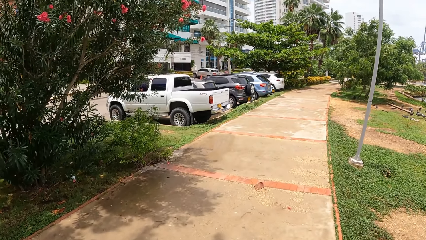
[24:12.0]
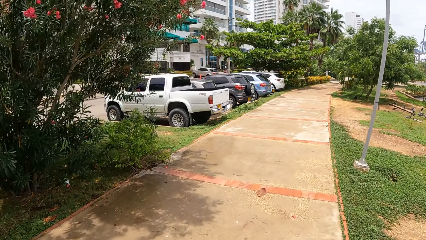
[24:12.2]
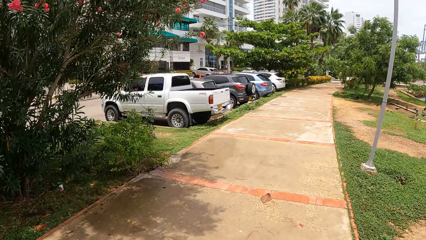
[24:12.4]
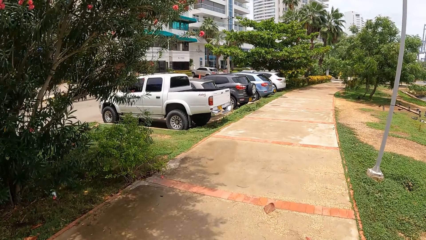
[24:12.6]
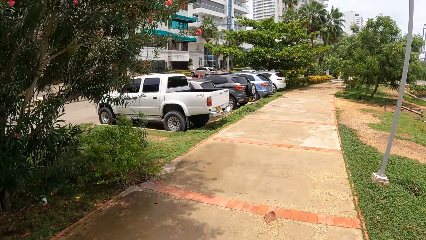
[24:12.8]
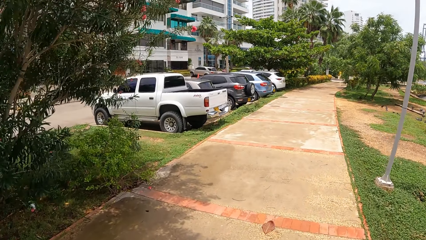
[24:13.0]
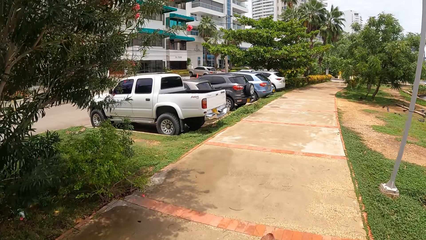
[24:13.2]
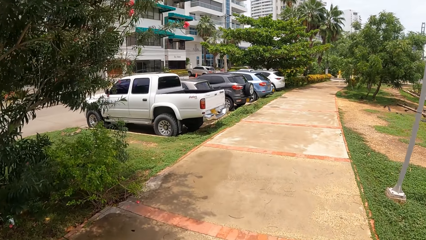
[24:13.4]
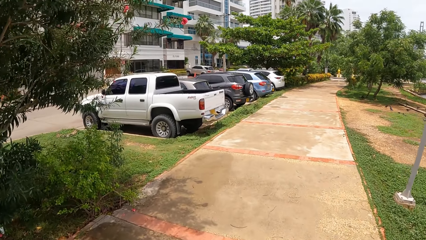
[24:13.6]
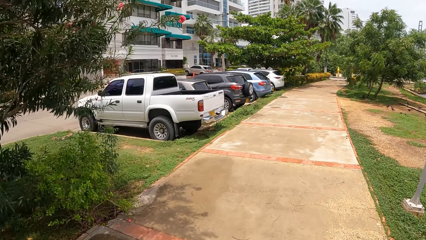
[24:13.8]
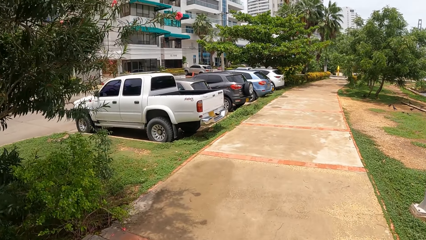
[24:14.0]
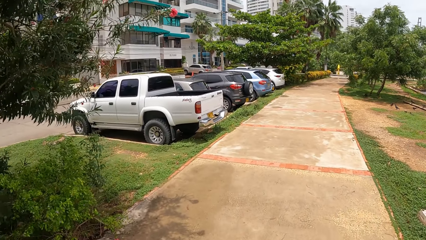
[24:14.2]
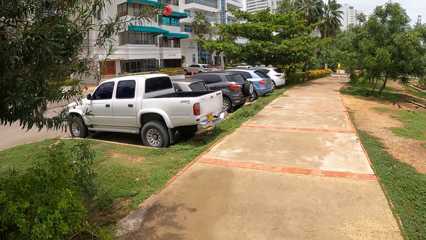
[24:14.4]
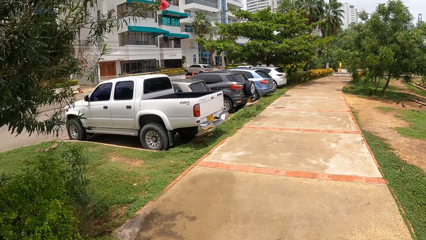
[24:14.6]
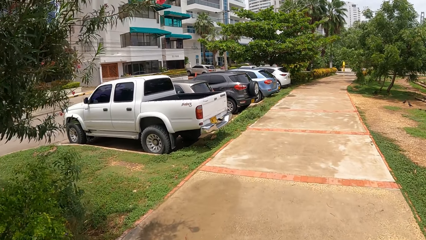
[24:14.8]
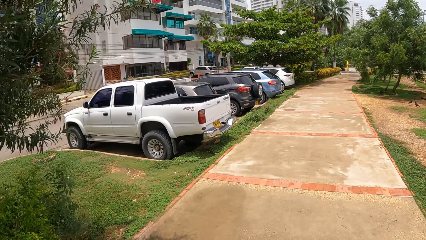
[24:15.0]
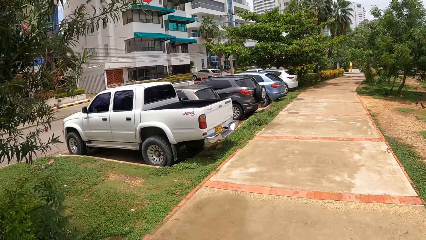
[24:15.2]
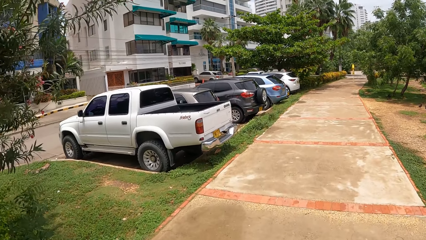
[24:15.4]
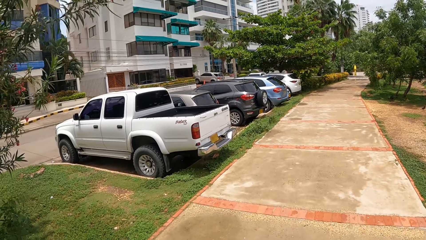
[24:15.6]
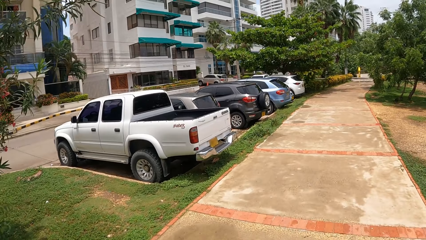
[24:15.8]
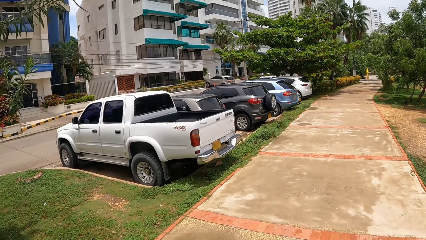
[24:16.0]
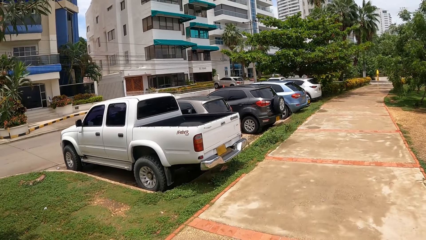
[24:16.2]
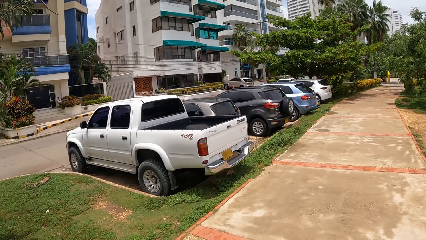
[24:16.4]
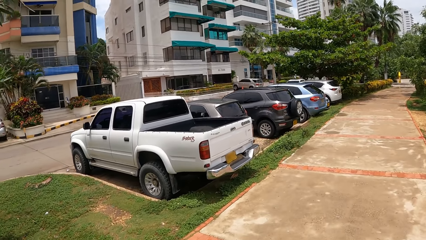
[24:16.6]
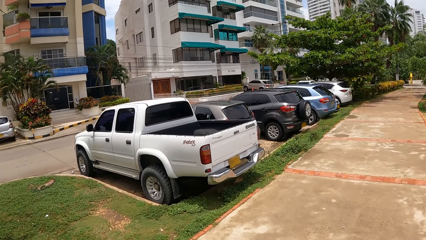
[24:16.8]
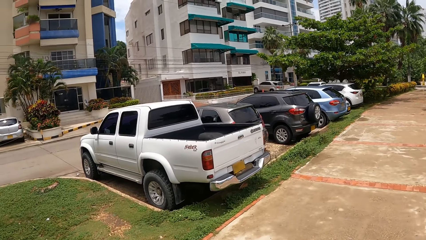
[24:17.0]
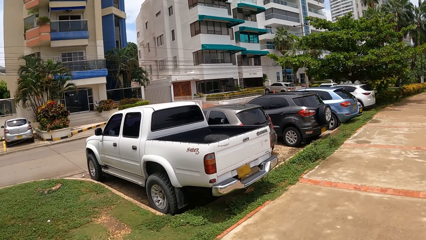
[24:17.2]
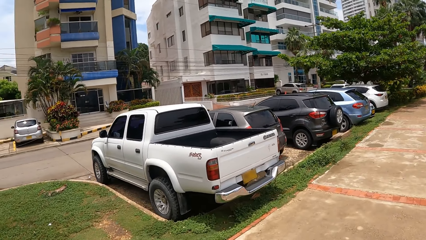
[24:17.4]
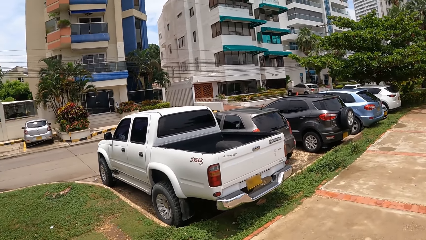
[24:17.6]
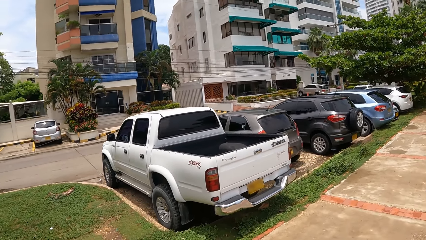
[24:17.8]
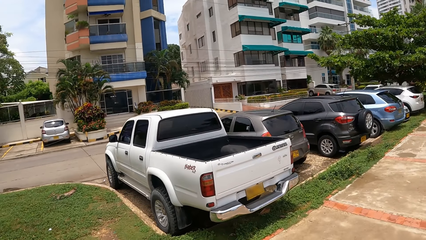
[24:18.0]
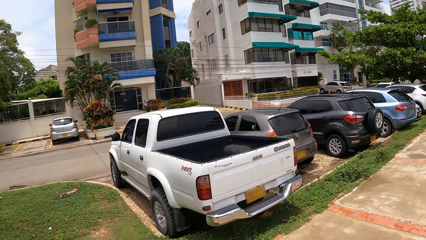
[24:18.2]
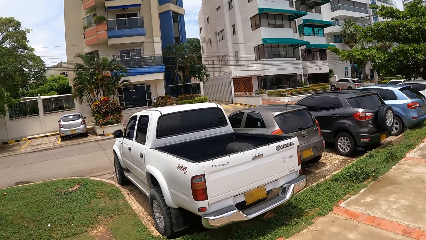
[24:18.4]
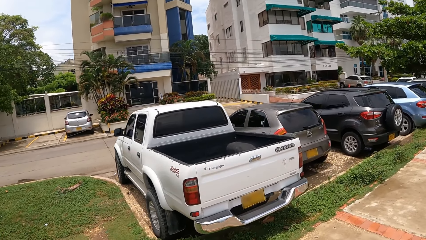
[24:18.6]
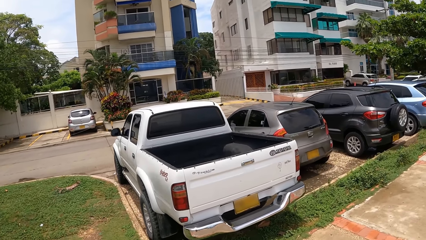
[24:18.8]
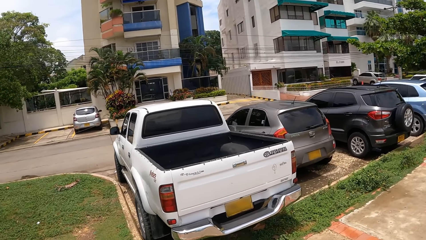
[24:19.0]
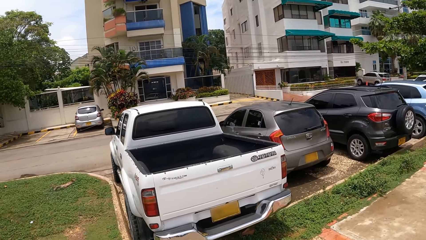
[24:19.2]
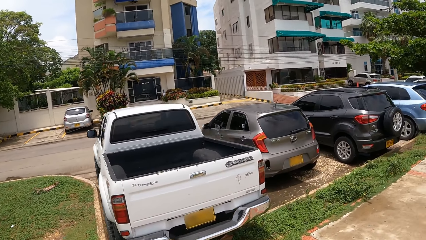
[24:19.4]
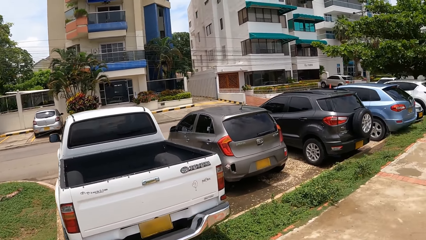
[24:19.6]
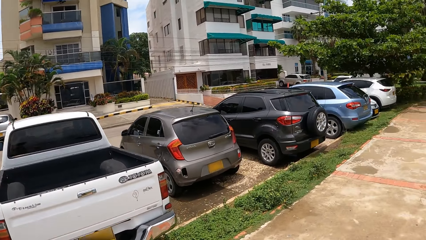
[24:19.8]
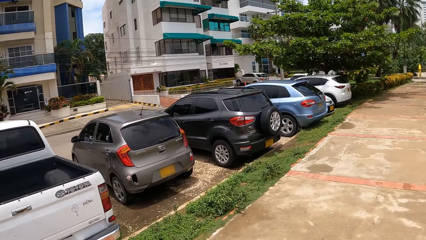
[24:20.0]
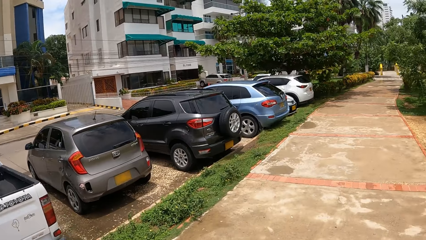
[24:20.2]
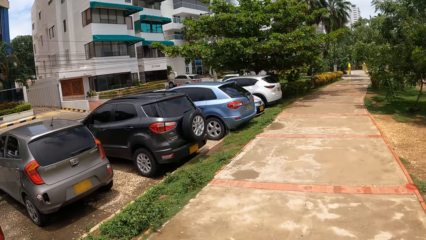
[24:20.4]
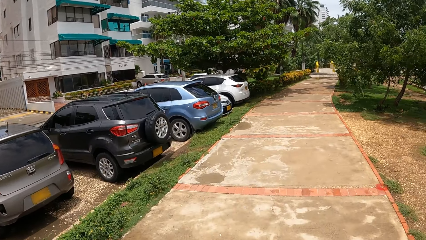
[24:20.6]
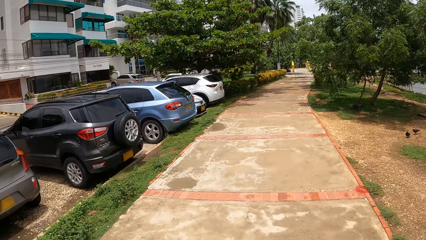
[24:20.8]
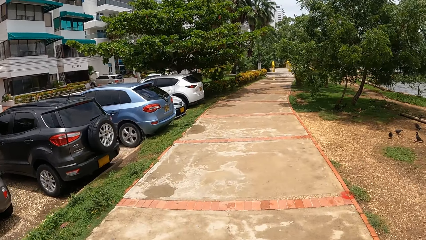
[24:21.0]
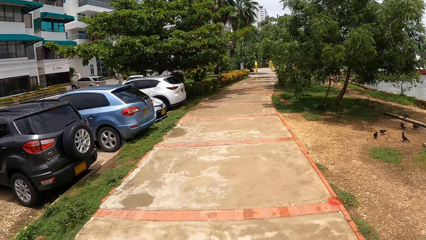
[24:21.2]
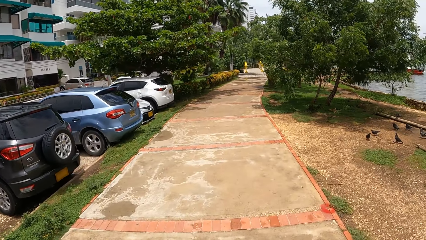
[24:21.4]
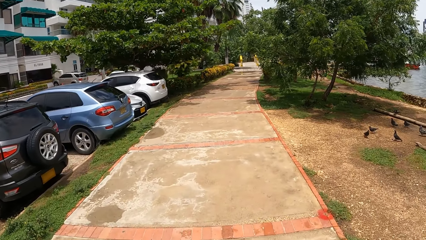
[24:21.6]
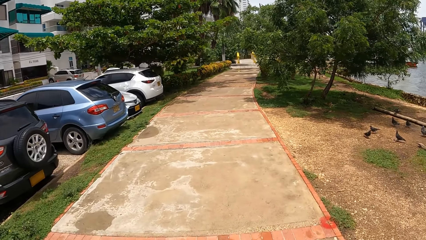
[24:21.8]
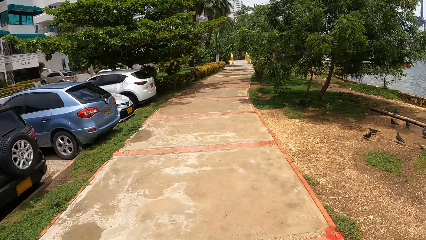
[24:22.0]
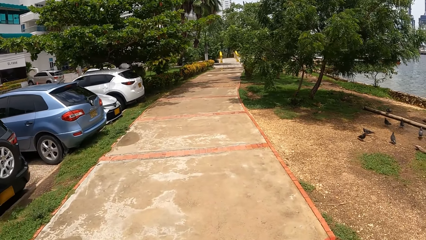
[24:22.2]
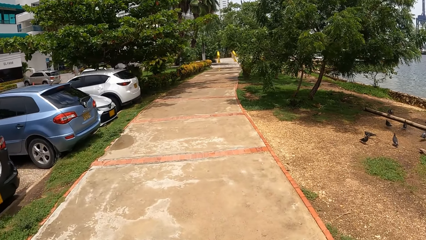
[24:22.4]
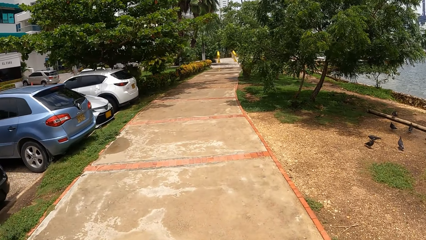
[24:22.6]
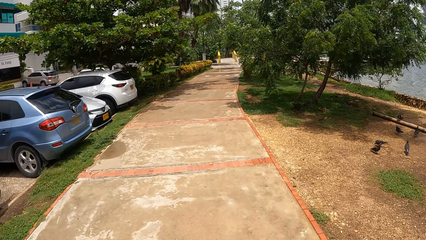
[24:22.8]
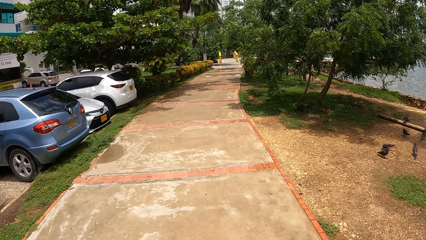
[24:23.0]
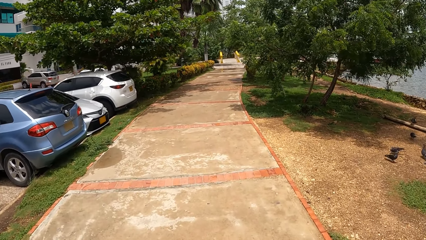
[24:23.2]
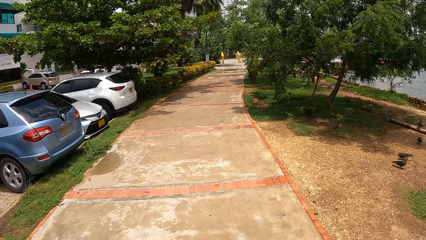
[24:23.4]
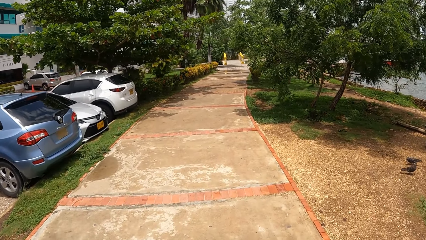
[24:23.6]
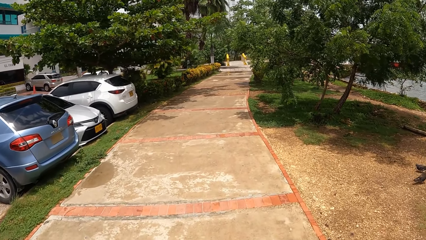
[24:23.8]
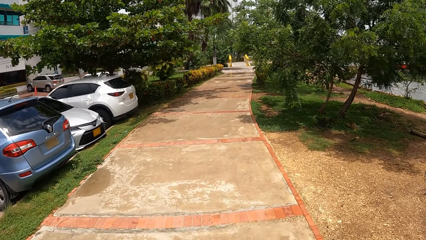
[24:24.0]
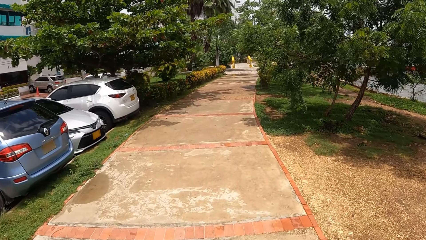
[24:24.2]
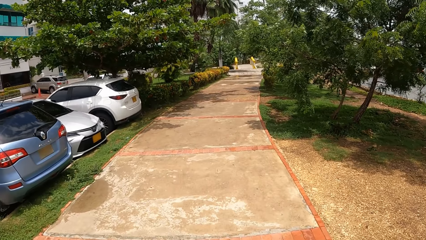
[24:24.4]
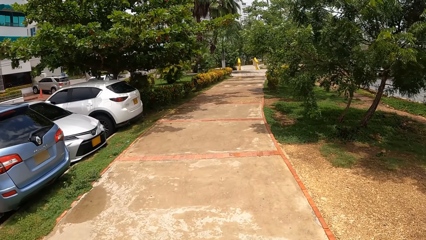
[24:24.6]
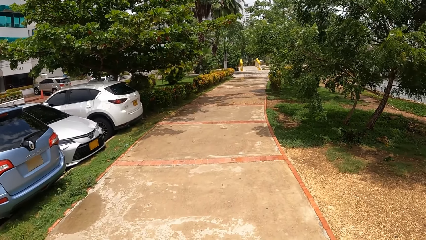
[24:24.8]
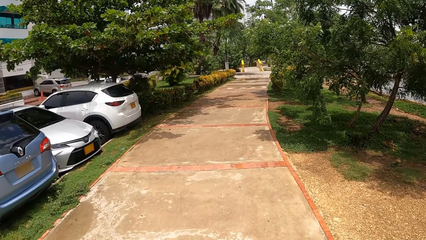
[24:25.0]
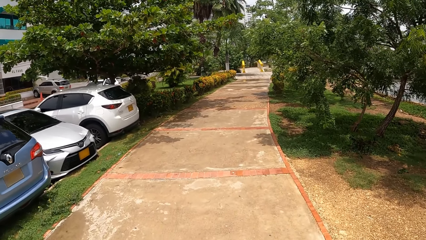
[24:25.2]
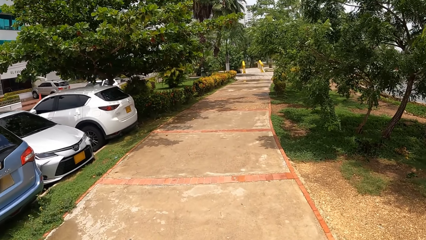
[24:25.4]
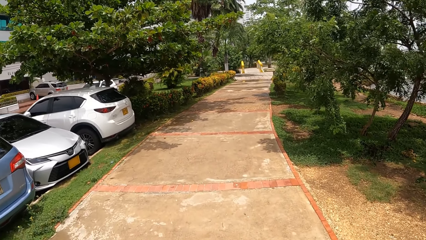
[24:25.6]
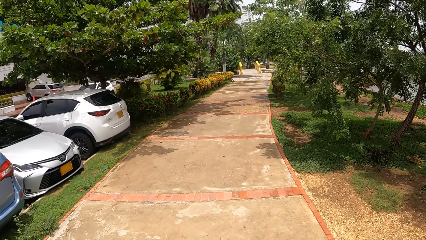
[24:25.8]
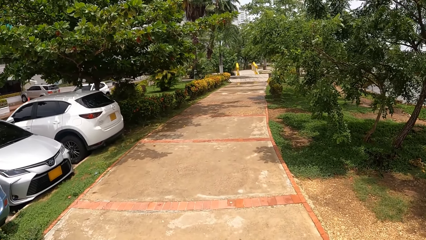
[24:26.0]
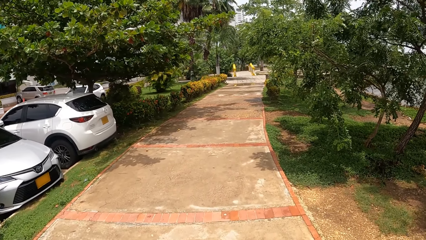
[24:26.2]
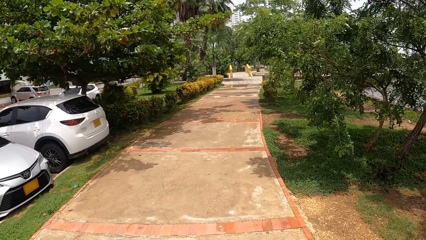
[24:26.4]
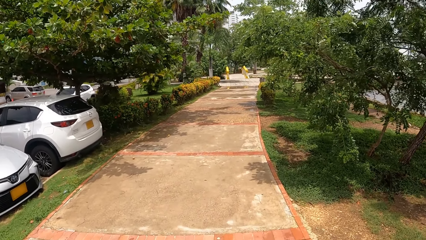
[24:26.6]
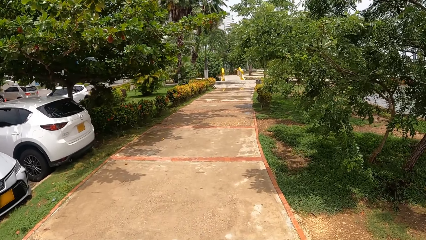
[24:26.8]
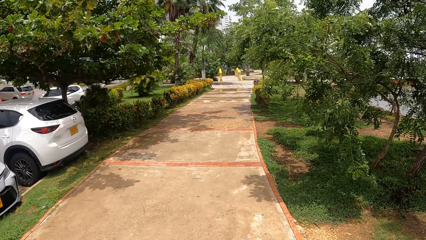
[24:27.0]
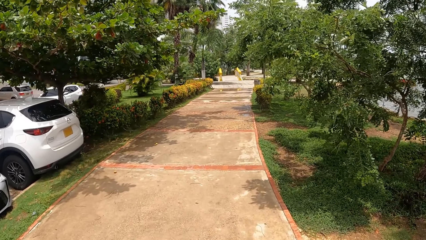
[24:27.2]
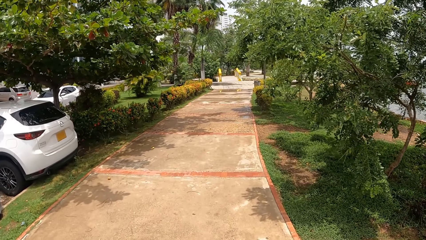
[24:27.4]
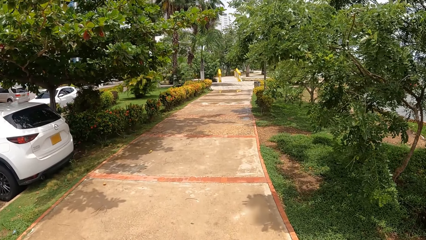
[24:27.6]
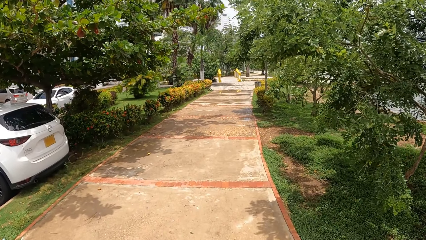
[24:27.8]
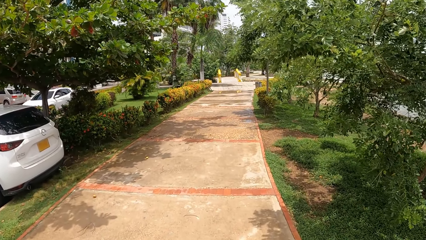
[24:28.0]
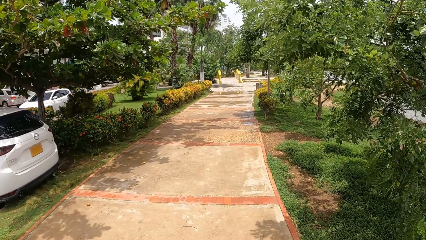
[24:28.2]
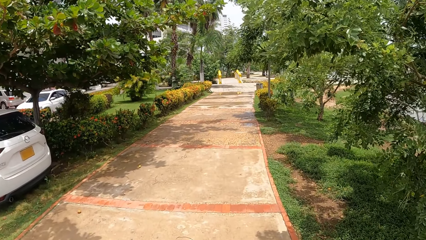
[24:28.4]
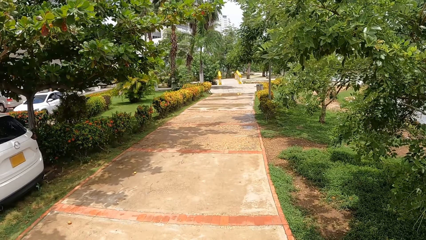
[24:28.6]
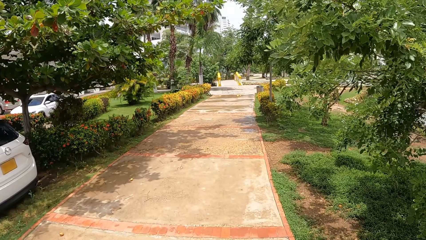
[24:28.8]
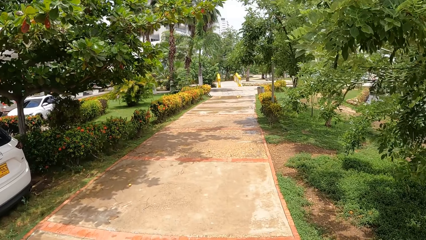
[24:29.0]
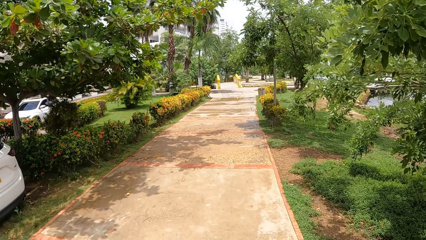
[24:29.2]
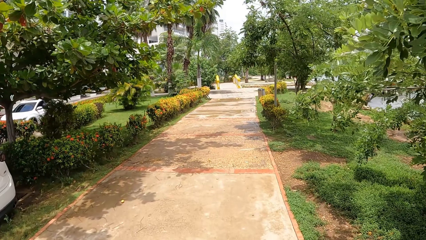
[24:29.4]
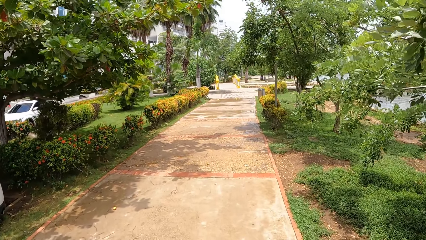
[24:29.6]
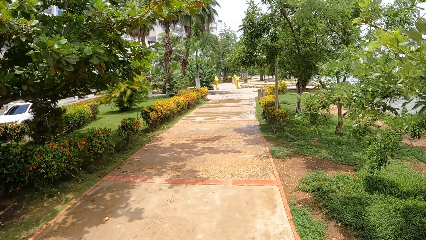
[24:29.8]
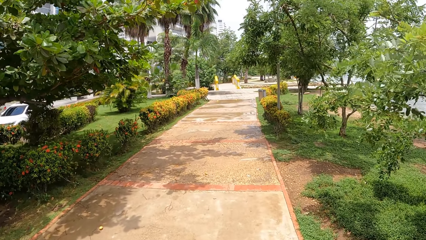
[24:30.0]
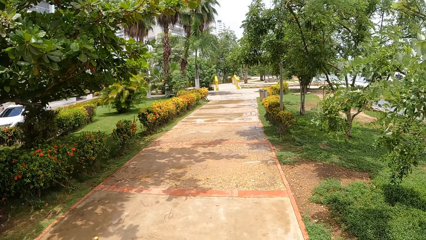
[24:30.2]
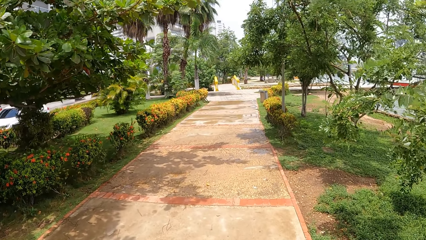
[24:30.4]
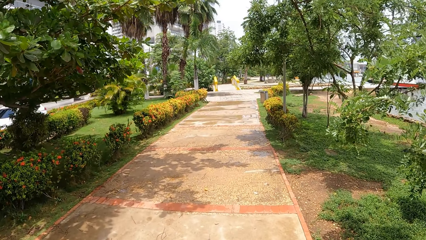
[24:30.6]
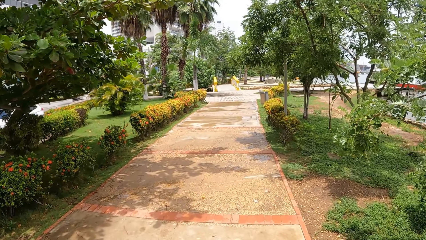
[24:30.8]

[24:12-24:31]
The camera wearer looks around a building. They walk a dog on a sidewalk.
